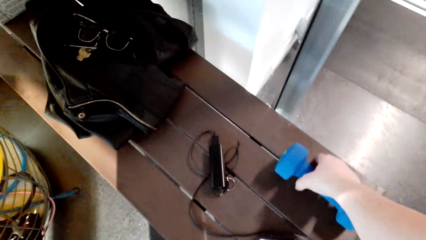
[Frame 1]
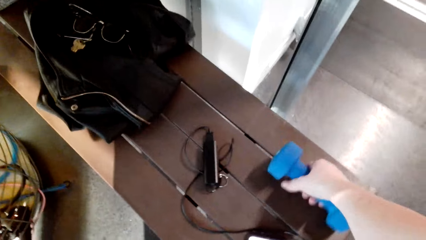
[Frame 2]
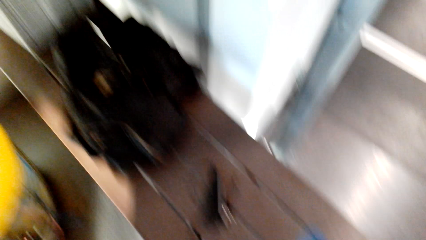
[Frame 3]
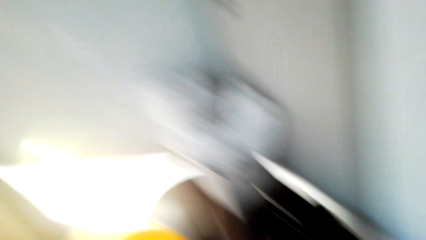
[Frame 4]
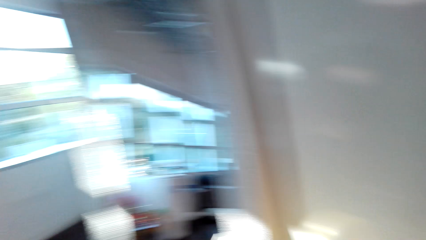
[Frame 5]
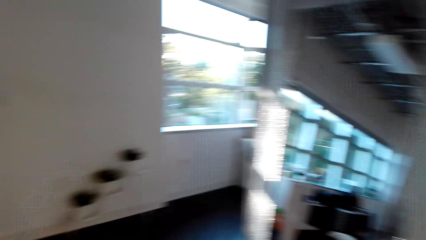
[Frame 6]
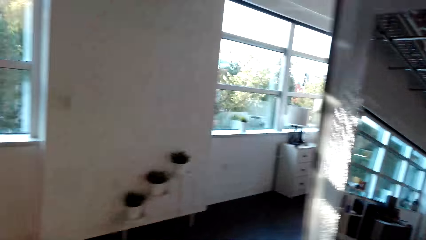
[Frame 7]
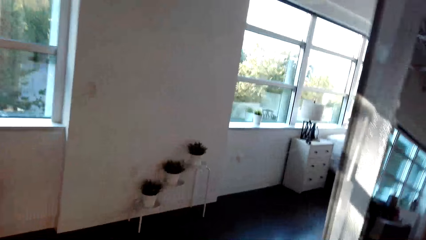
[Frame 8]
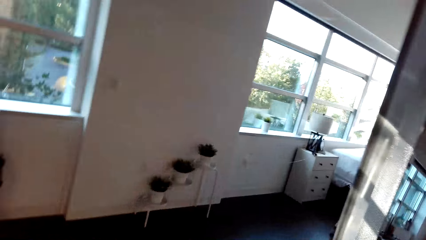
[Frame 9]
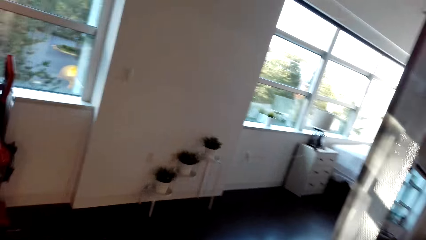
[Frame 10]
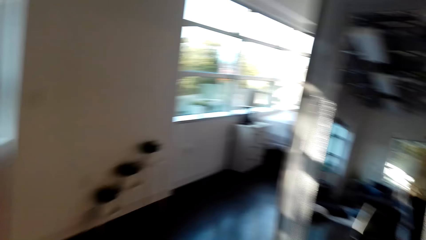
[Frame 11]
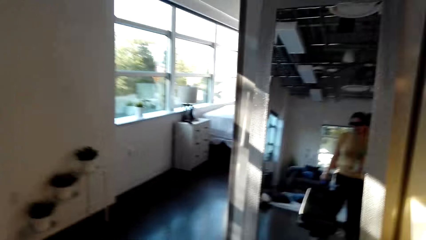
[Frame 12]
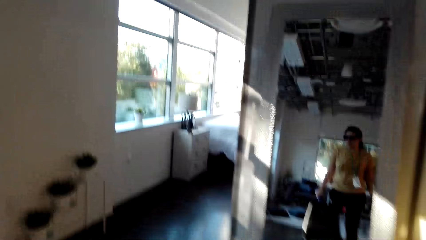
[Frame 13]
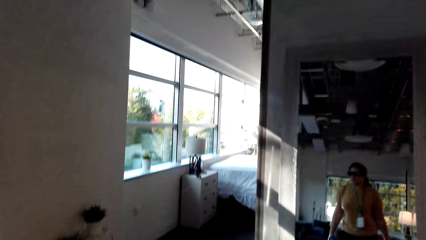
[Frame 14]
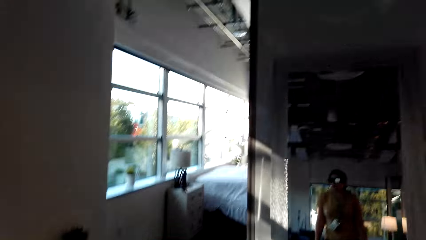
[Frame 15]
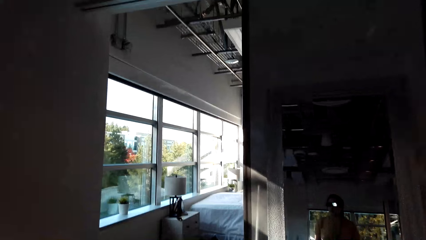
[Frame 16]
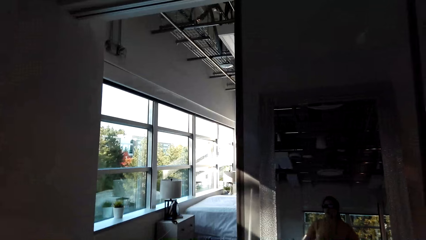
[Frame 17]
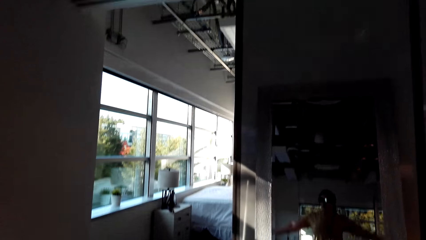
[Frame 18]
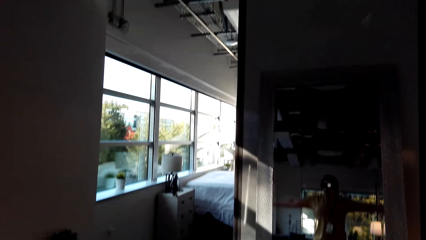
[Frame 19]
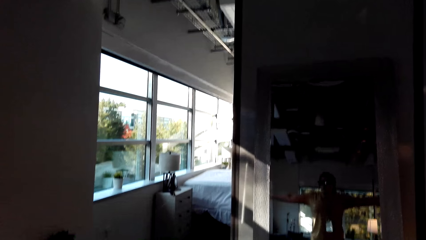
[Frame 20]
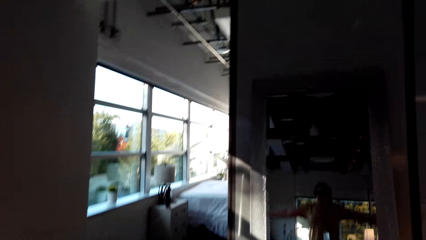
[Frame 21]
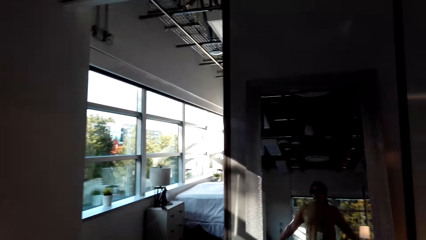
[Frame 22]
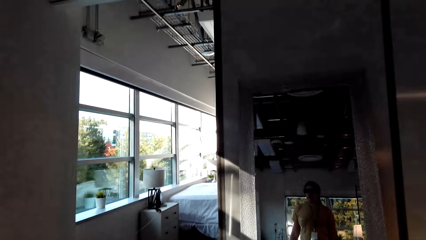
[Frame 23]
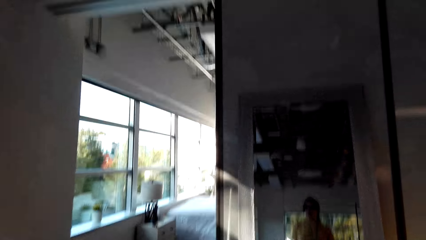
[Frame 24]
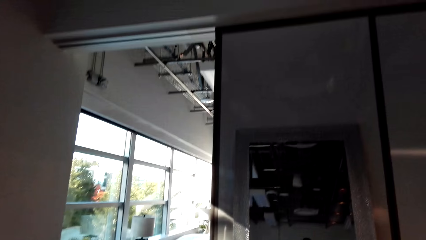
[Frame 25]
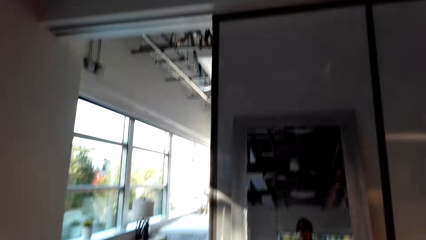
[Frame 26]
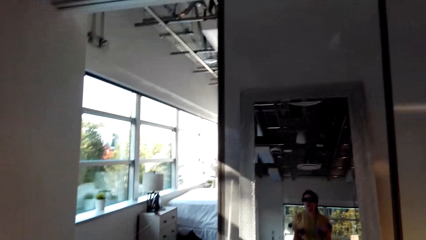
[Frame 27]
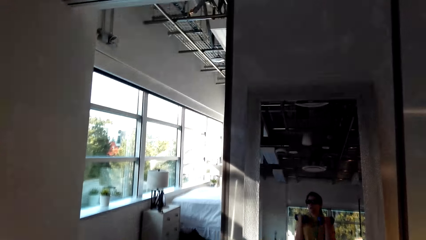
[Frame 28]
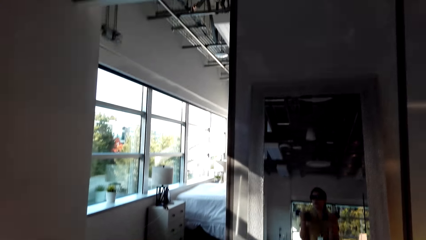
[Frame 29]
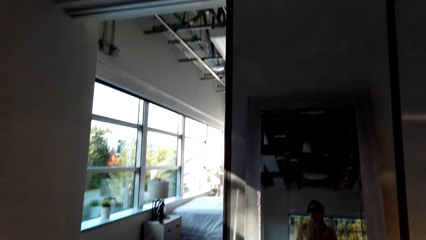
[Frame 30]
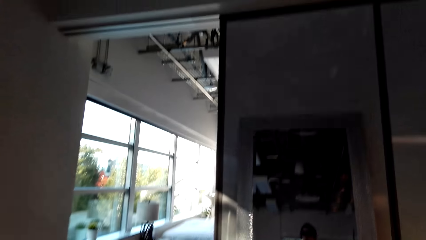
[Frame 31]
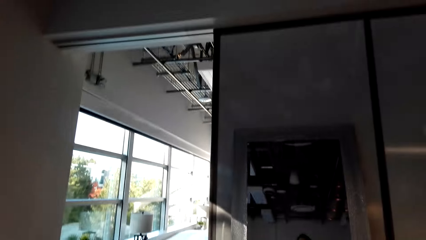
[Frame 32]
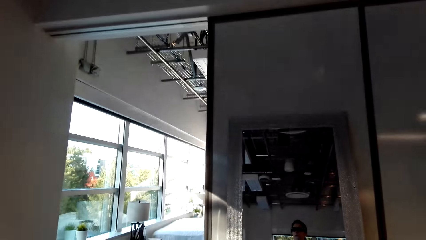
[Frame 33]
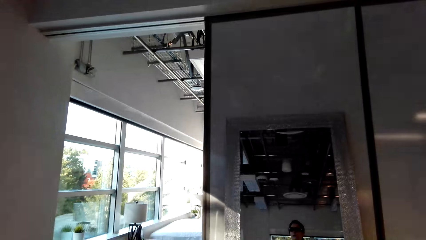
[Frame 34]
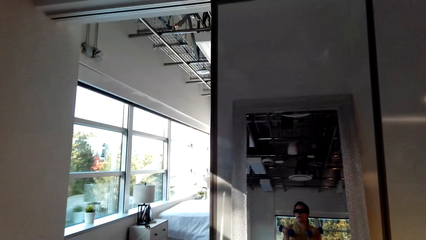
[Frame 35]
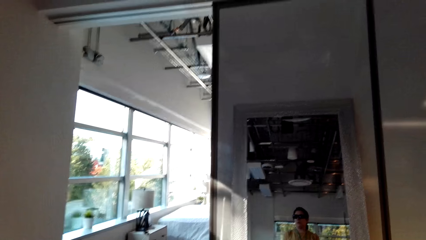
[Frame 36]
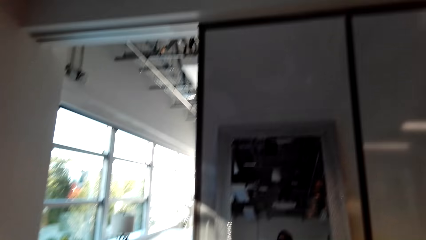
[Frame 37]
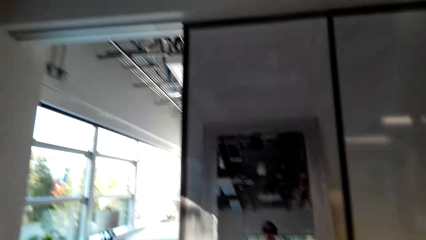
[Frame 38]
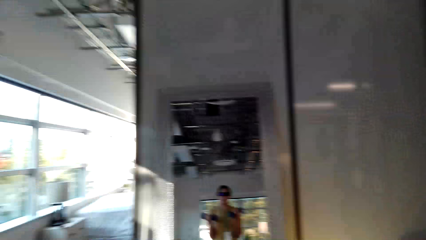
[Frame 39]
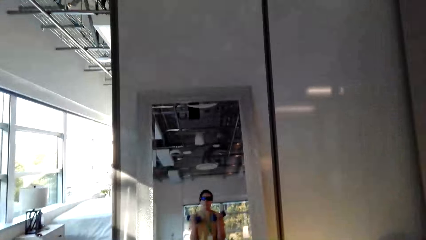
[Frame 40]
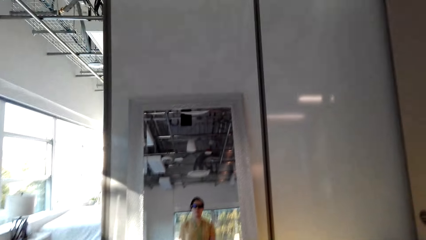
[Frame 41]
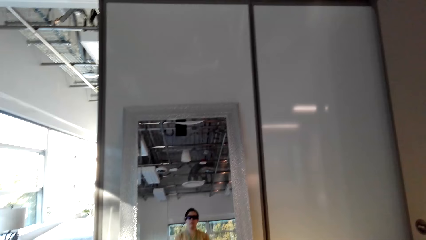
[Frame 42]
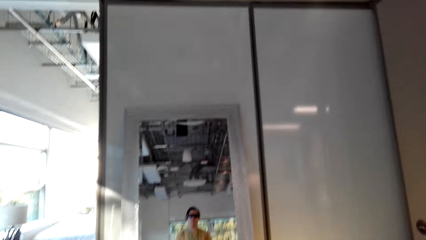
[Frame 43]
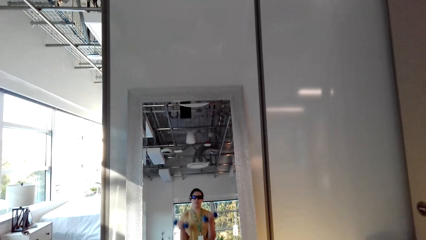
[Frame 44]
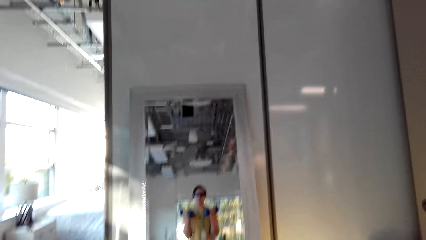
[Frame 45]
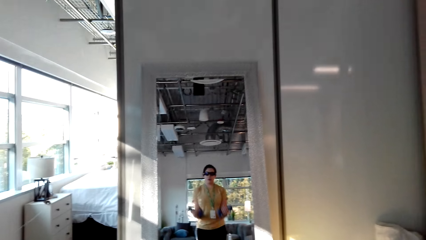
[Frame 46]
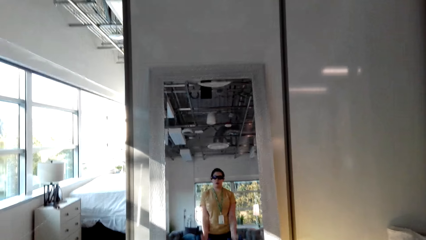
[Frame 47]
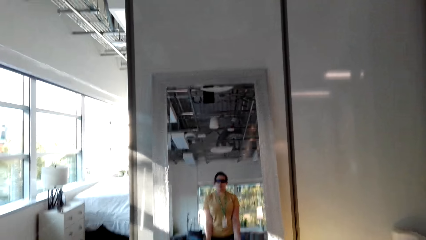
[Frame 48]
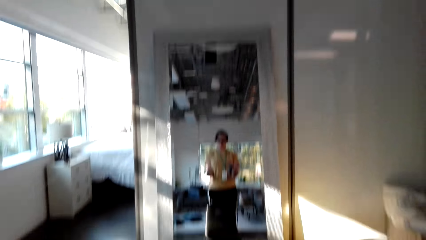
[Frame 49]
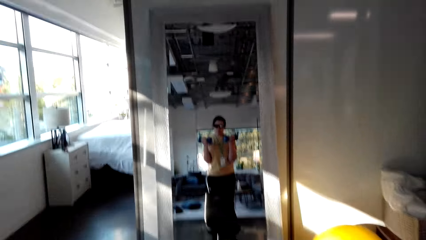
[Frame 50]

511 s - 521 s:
The camera wearer lifts a dumbbell. They look around. They exercise with the dumbbells.

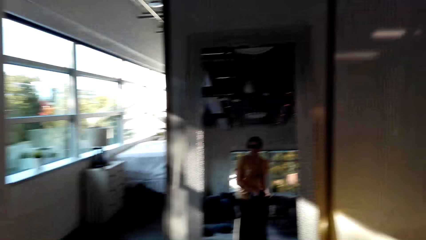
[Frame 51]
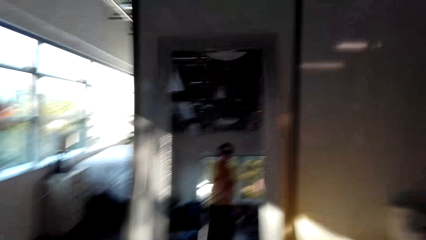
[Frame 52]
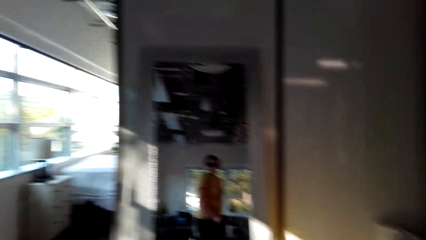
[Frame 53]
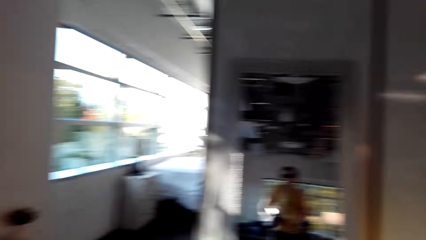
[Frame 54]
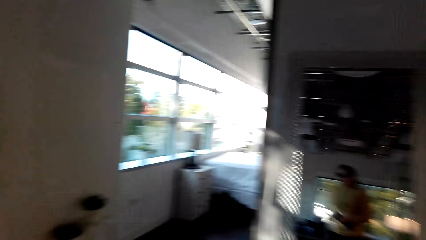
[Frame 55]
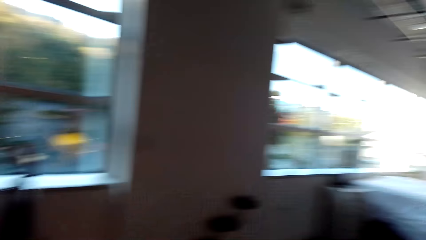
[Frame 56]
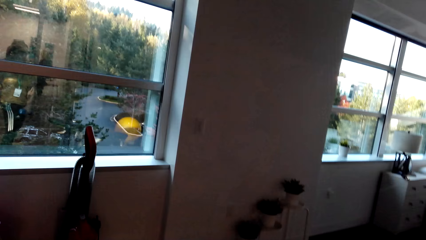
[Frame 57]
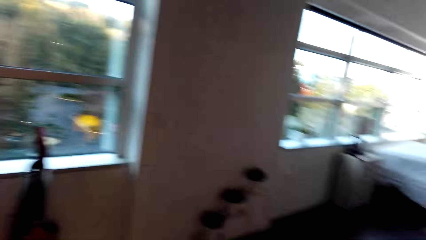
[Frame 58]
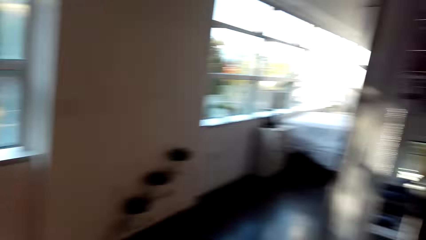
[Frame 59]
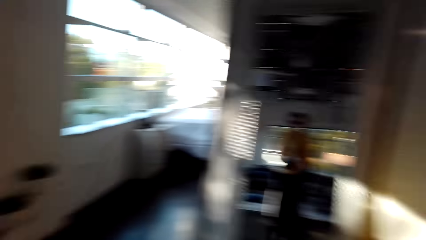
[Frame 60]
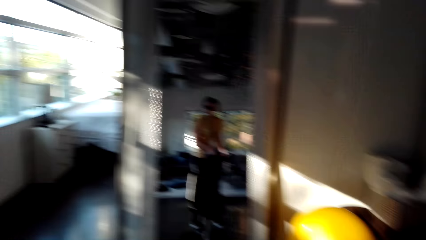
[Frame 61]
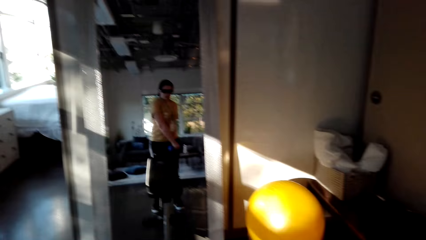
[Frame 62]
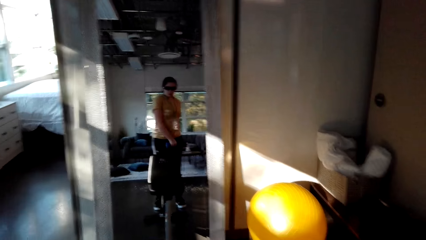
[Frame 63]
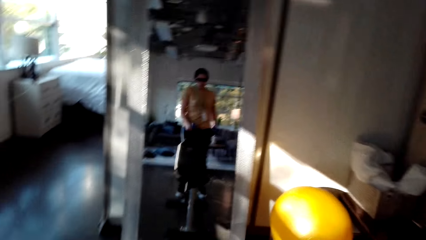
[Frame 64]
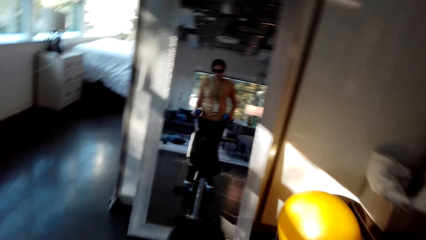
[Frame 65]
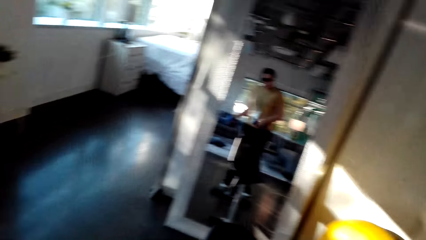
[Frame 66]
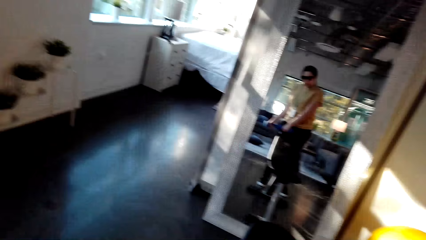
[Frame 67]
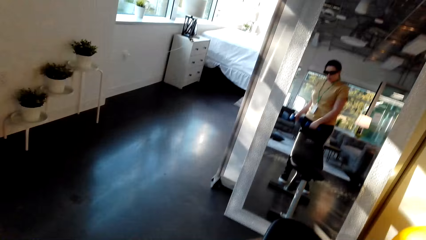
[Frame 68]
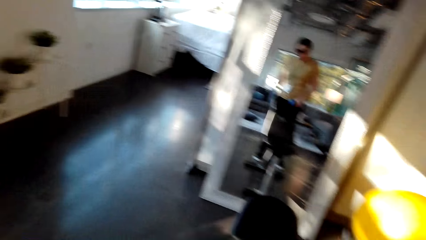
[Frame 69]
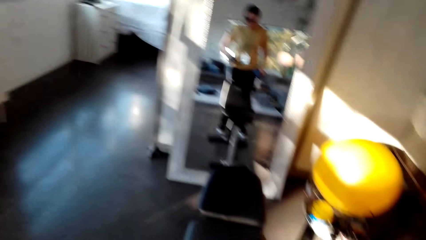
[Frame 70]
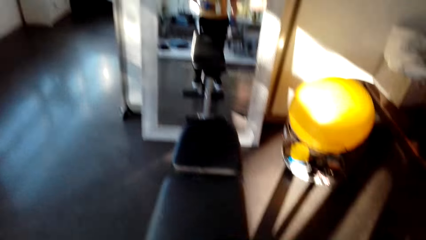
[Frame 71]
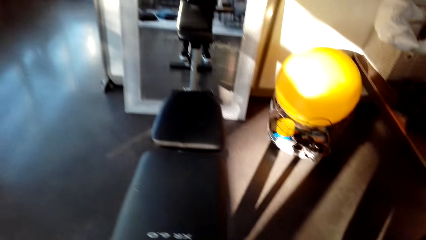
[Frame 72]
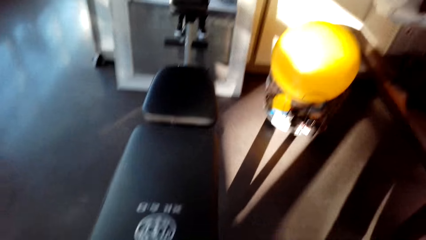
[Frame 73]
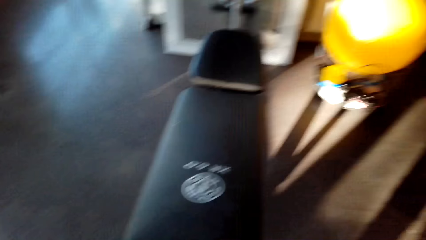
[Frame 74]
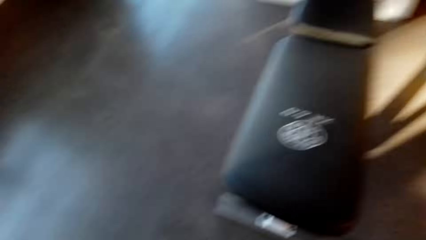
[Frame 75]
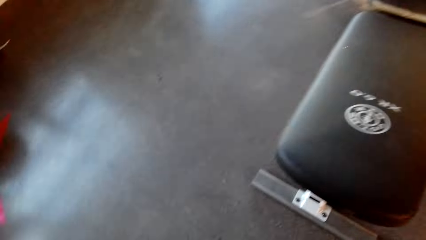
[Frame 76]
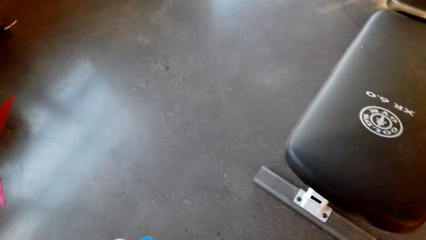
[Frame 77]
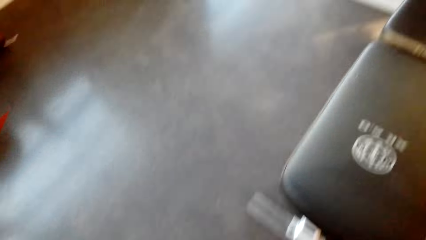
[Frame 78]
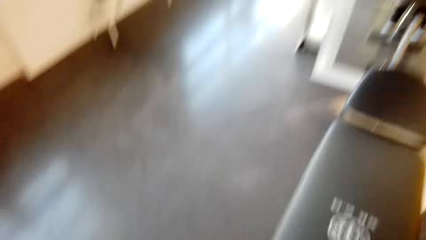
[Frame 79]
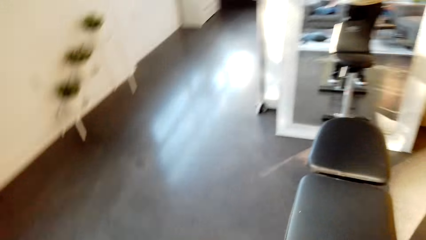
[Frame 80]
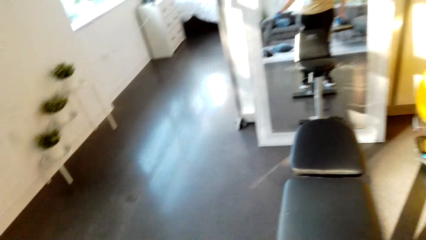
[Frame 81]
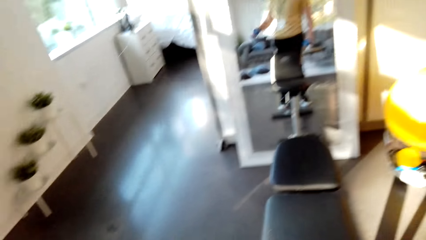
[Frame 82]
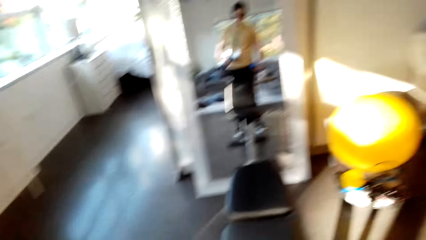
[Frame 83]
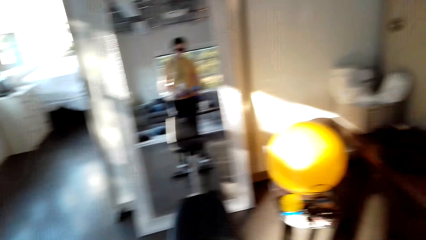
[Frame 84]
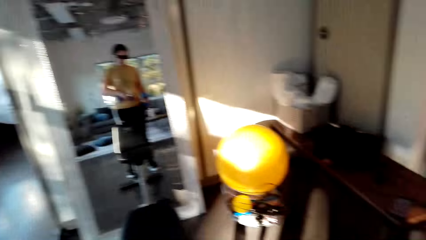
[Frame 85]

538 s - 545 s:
The camera wearer looks around. They exercise with the dumbbells. They look around.
